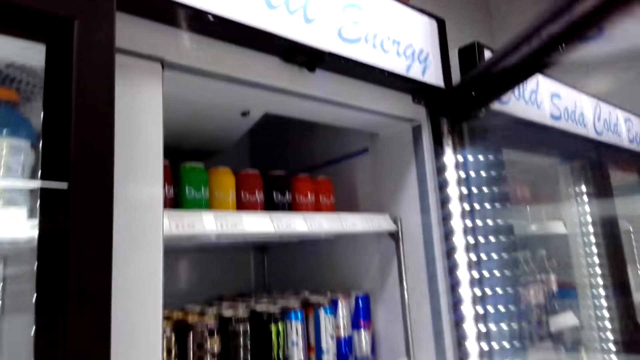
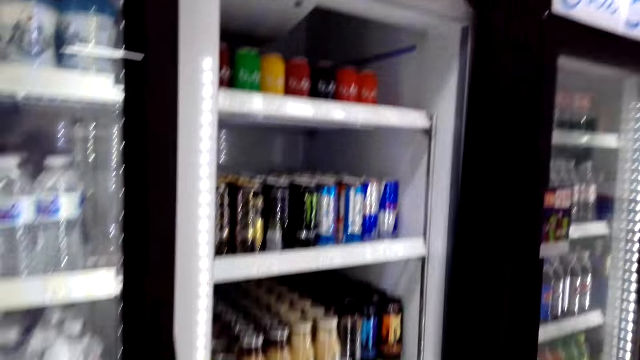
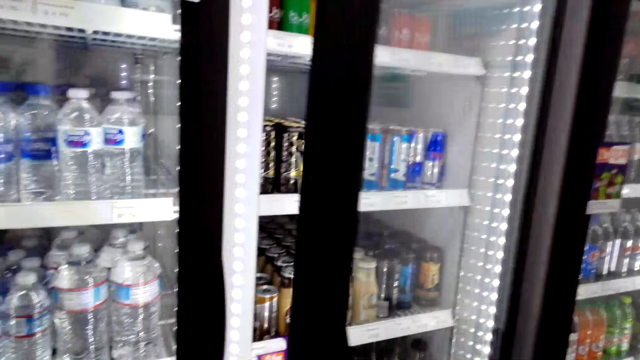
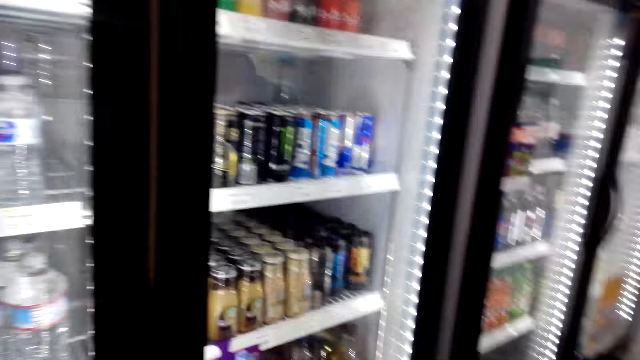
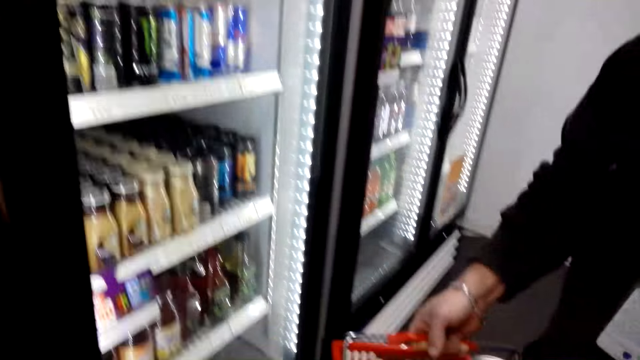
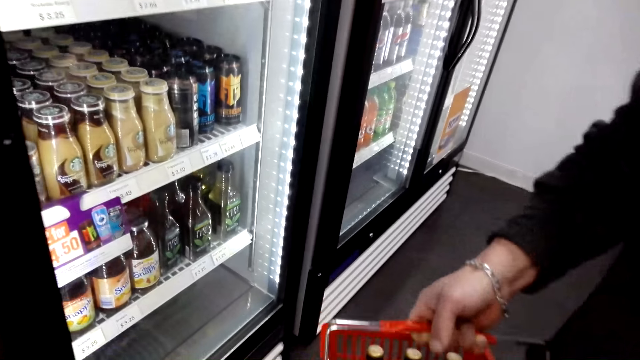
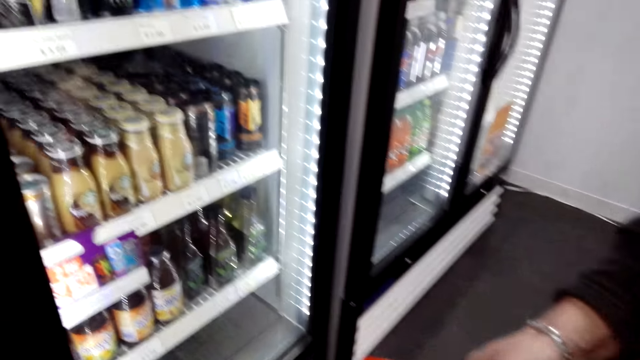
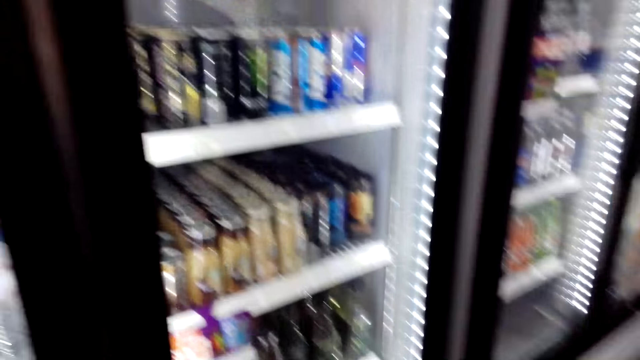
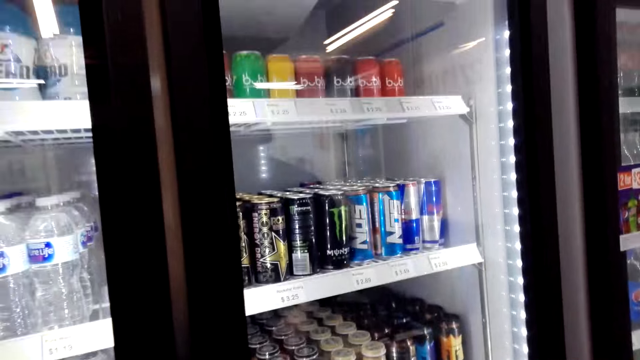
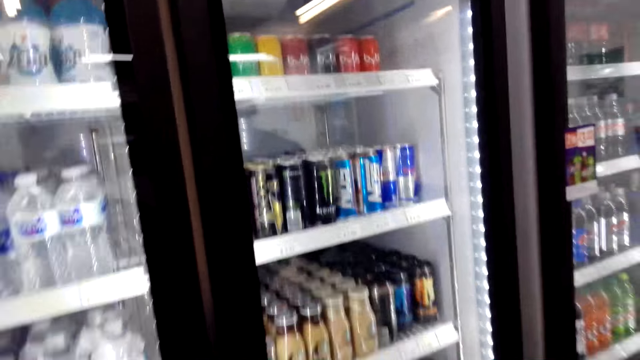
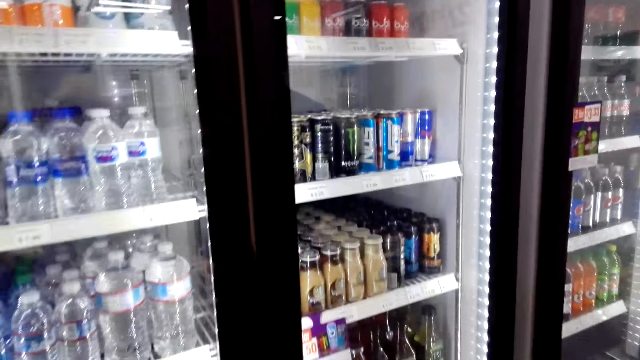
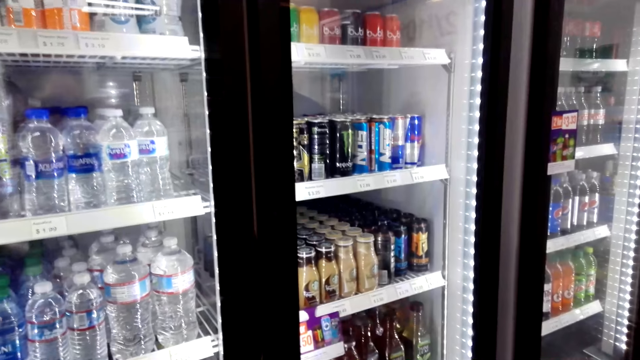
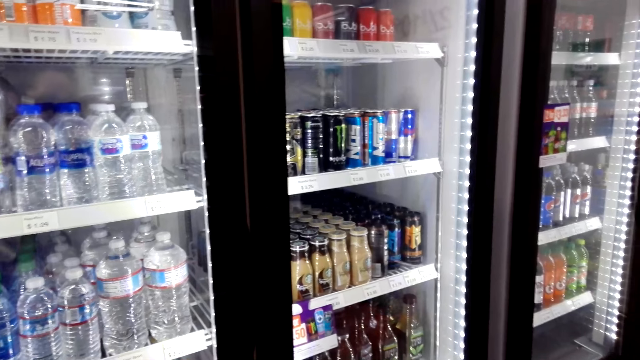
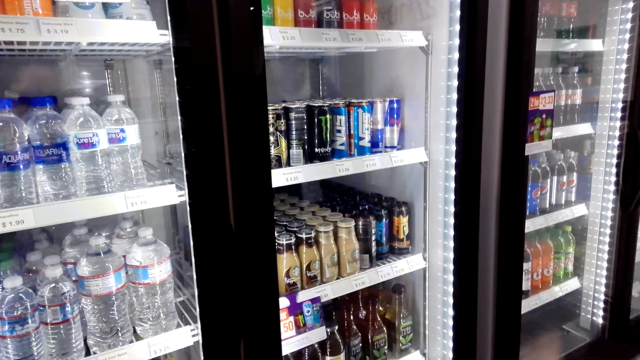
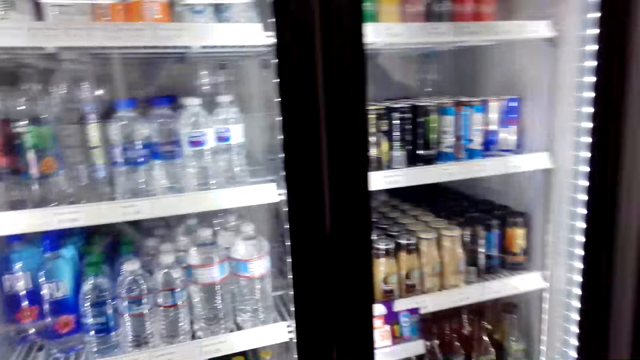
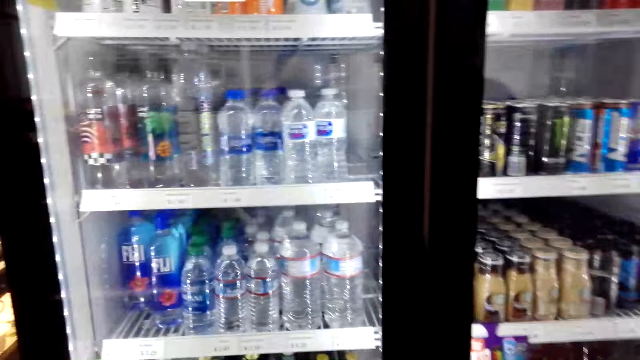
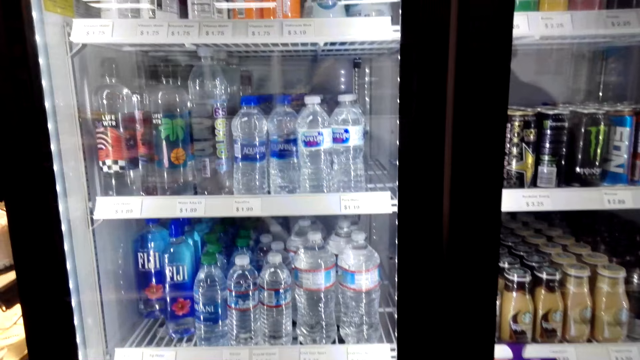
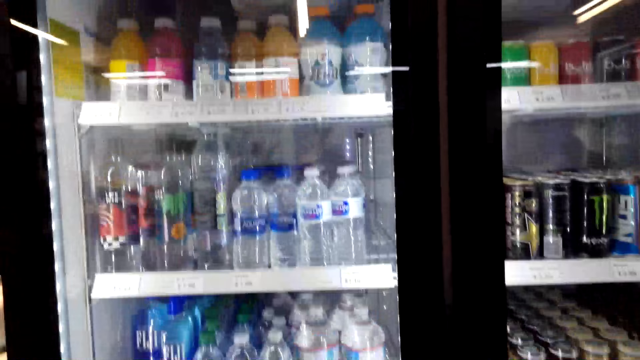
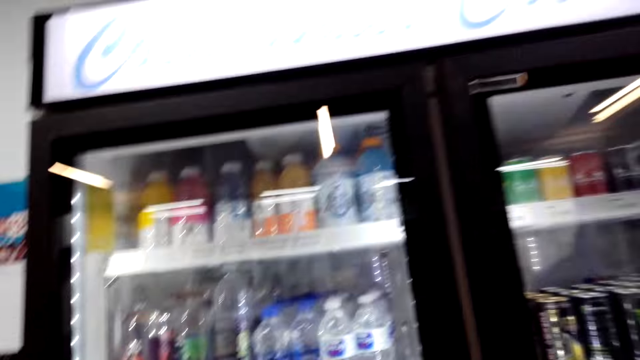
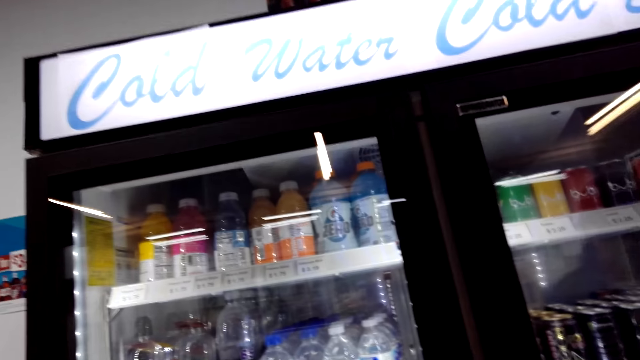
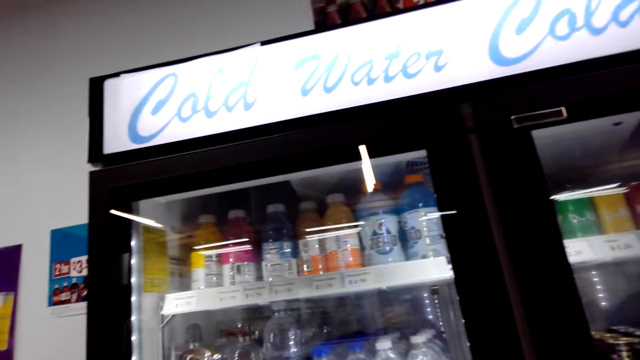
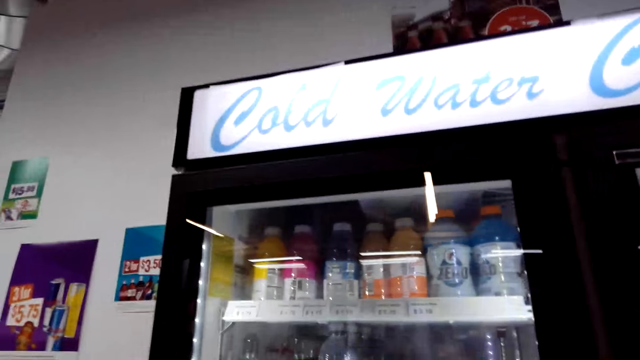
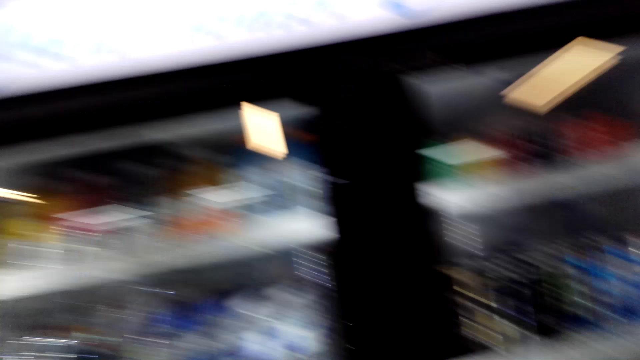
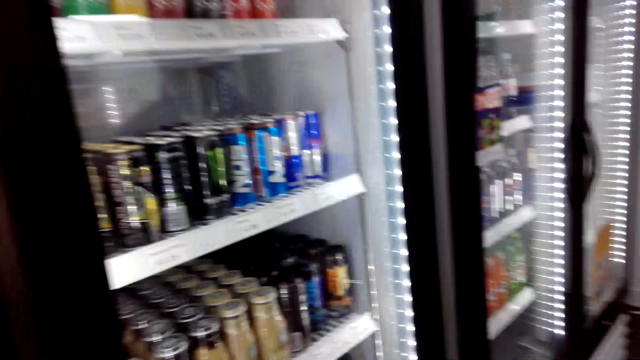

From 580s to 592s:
The camera wearer closes the refrigerator. They move around. A man closes the fridge. The man holds a basket. The camera wearer puts the drink in the shopping basket. They move around. The man moves around.

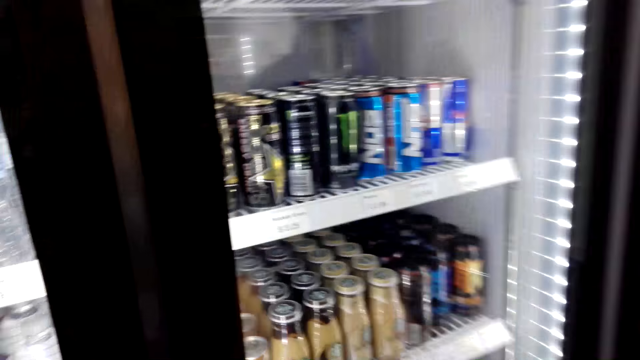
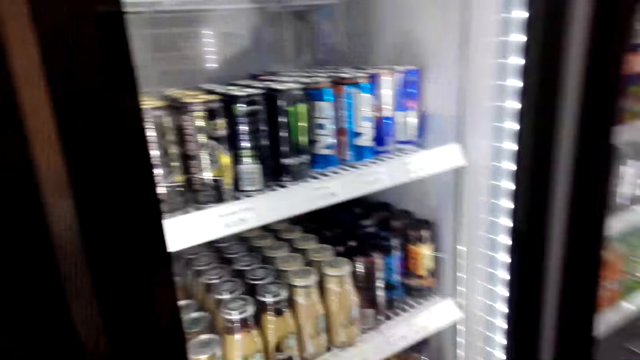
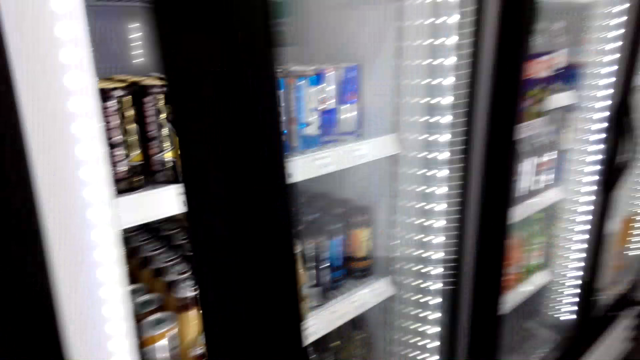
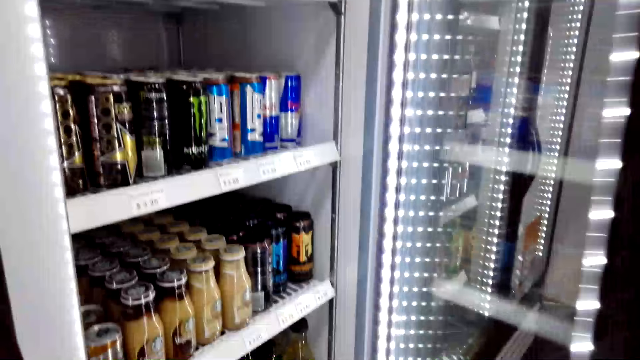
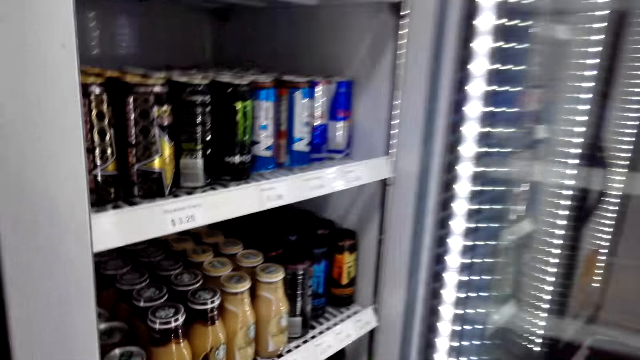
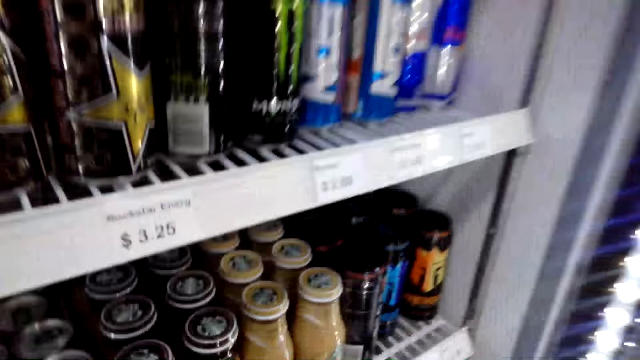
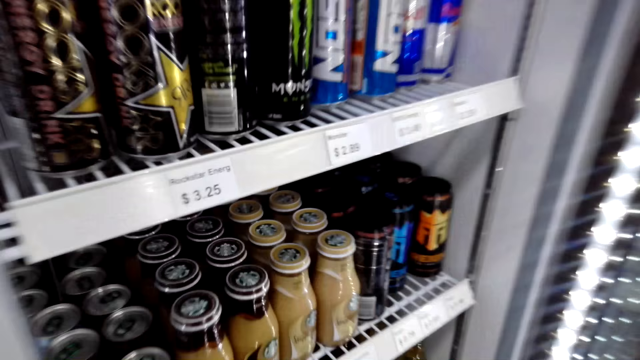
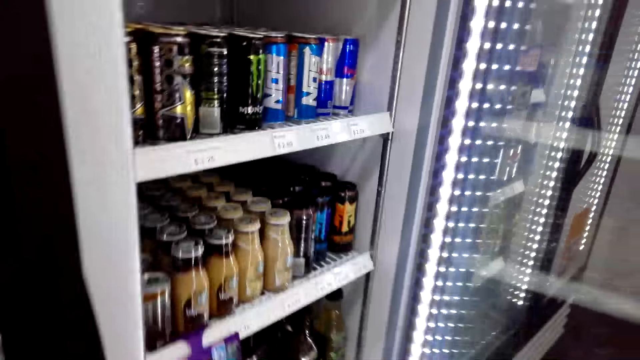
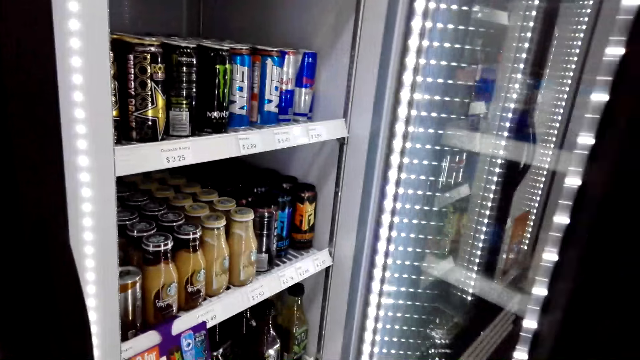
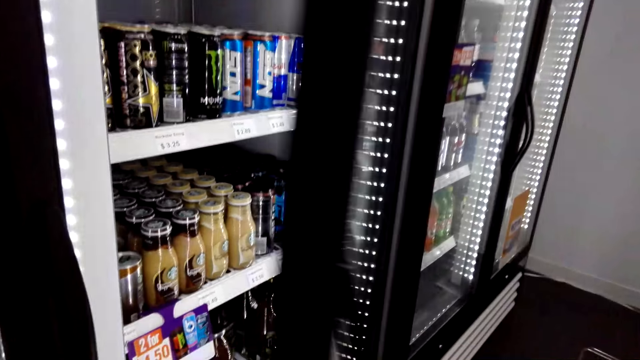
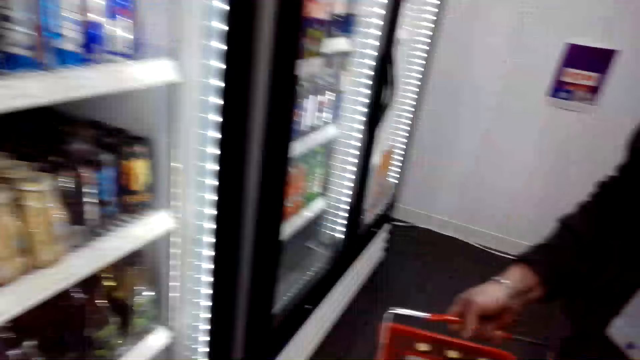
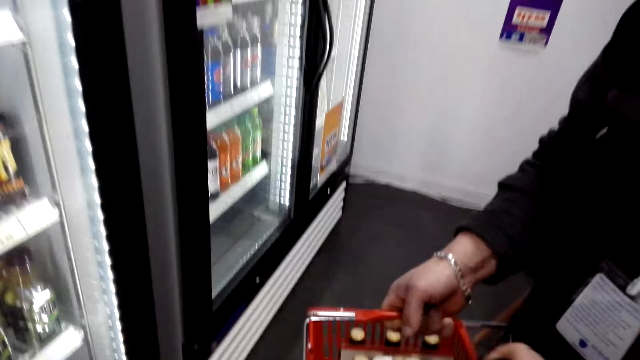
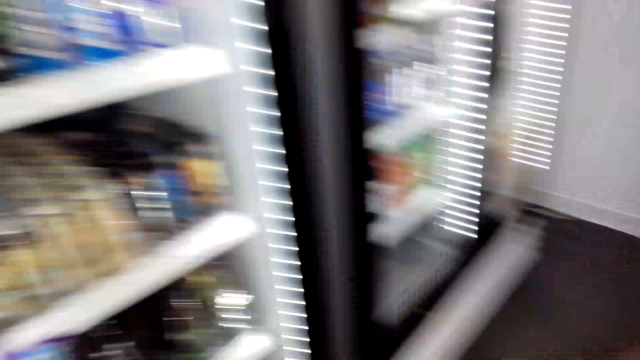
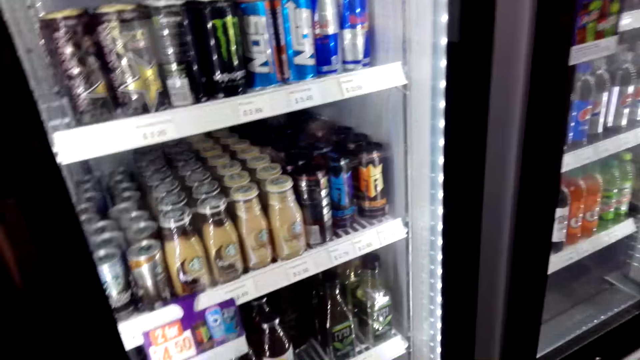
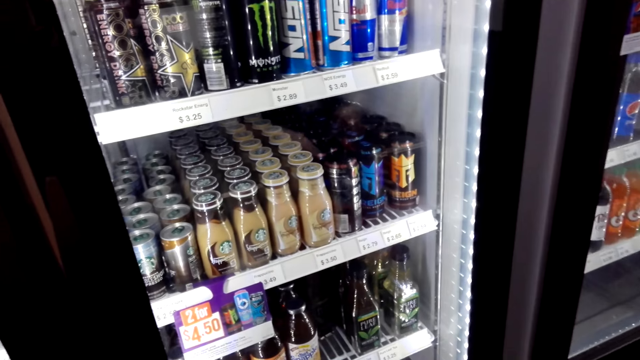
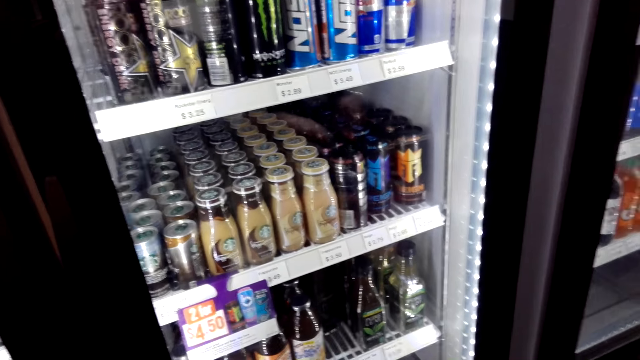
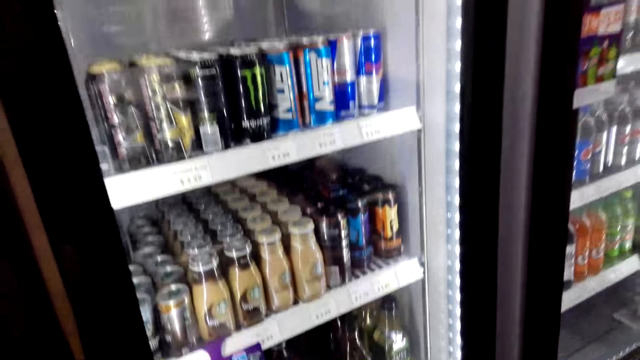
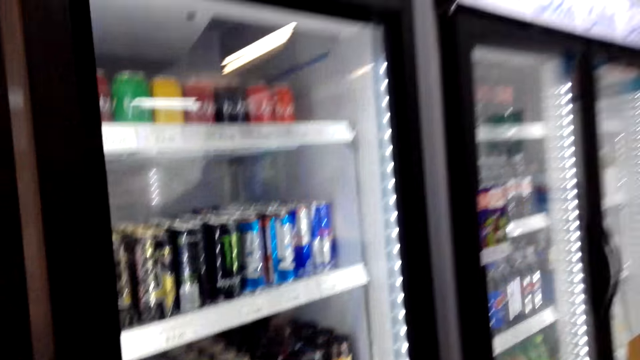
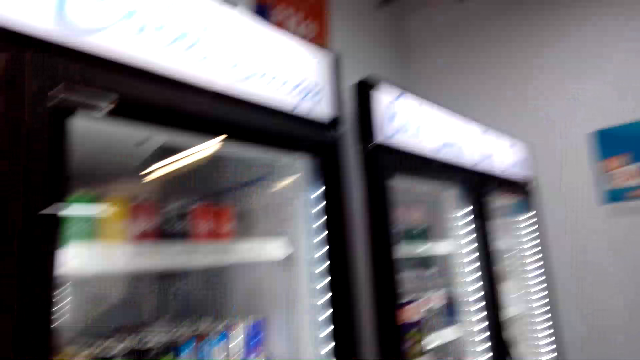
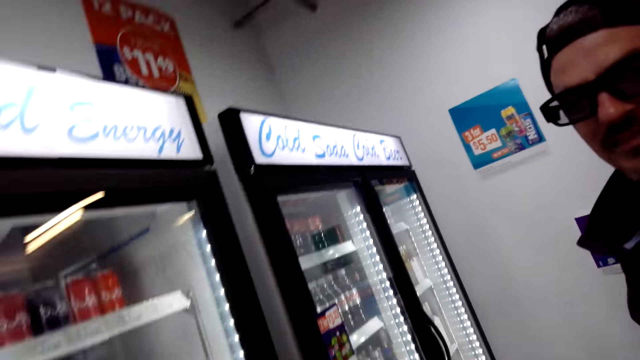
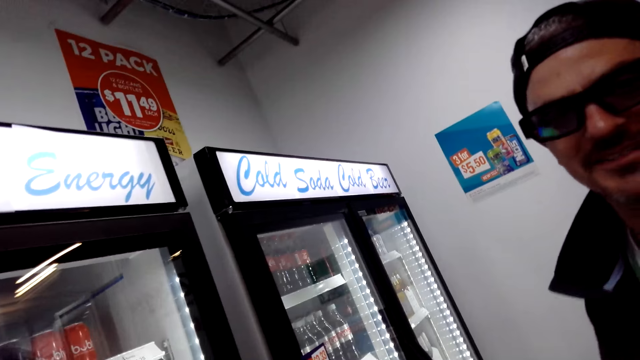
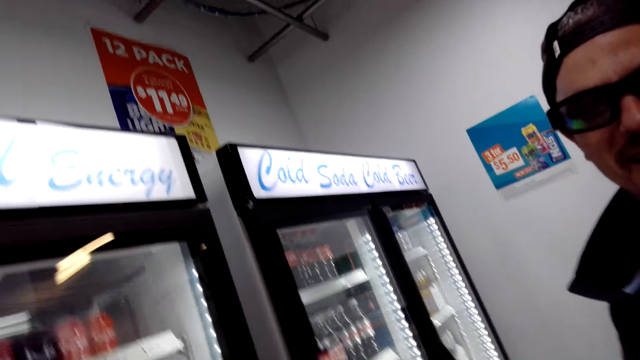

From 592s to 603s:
The camera wearer opens the refrigerator. They pick up a drink. They put the drink in the shopping basket. They close the refrigerator. They look around.
